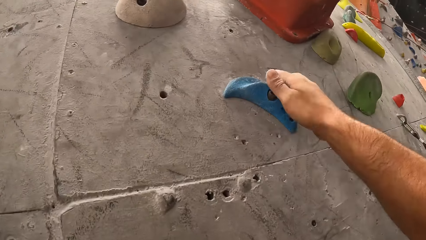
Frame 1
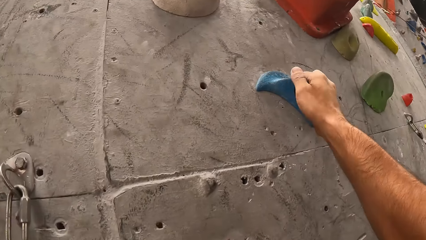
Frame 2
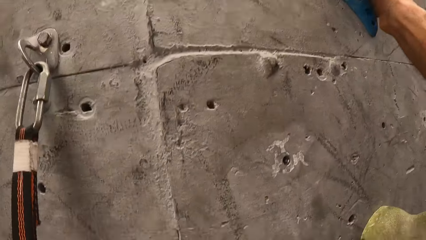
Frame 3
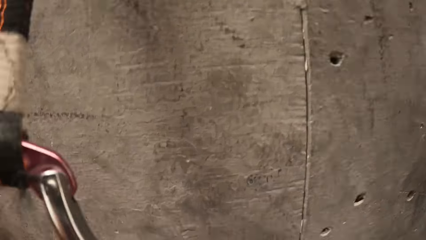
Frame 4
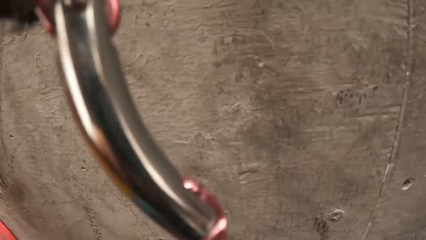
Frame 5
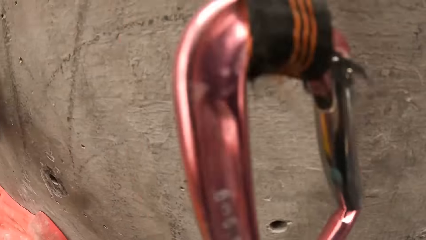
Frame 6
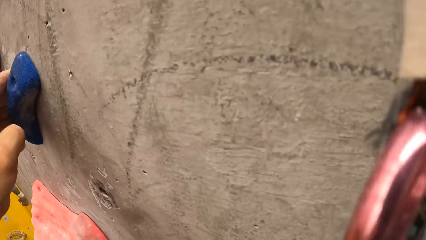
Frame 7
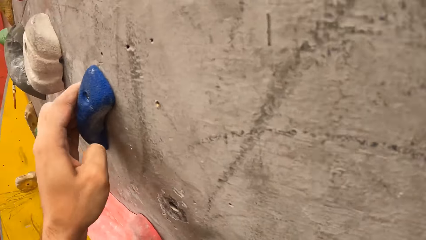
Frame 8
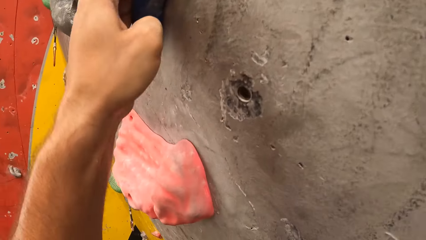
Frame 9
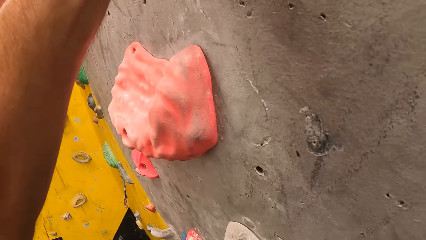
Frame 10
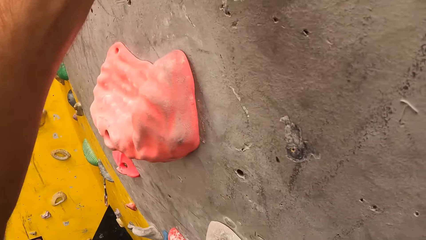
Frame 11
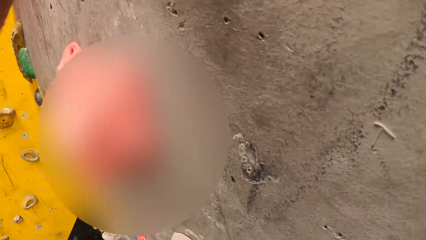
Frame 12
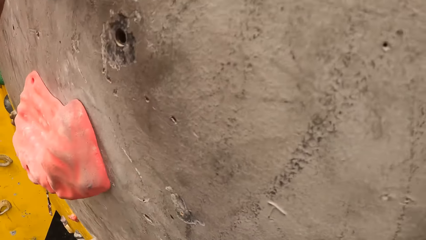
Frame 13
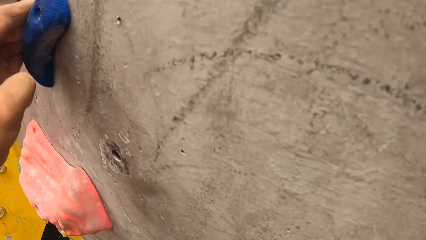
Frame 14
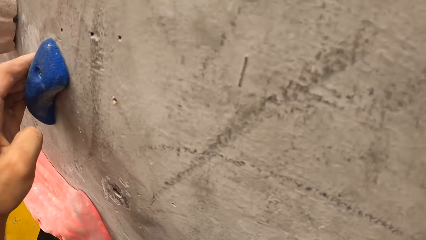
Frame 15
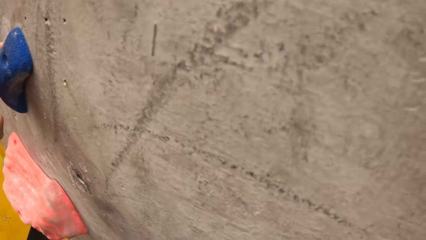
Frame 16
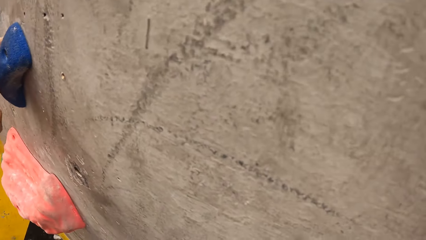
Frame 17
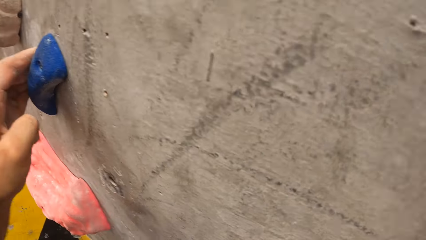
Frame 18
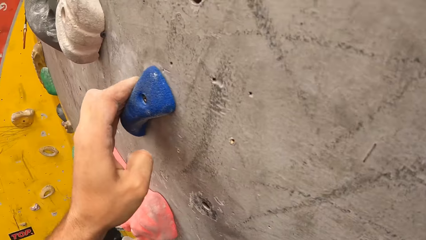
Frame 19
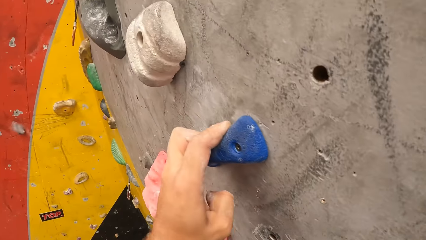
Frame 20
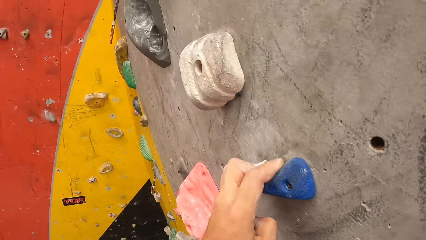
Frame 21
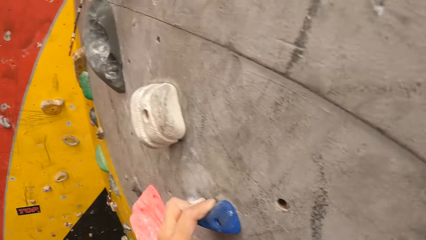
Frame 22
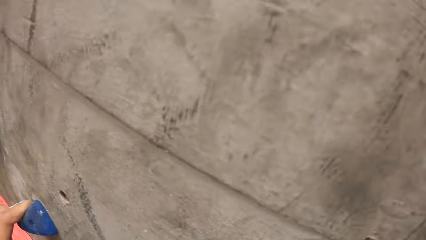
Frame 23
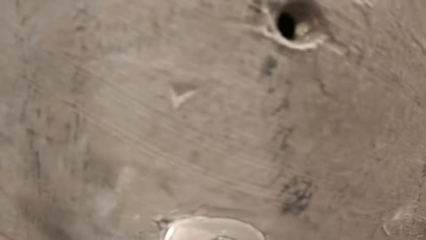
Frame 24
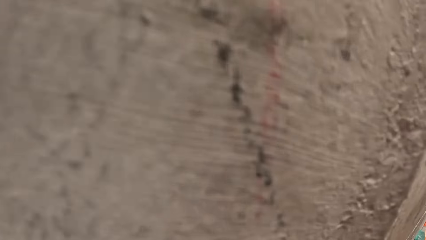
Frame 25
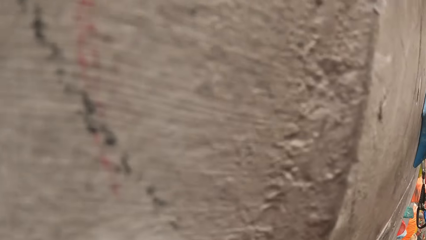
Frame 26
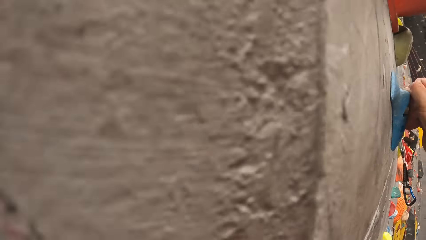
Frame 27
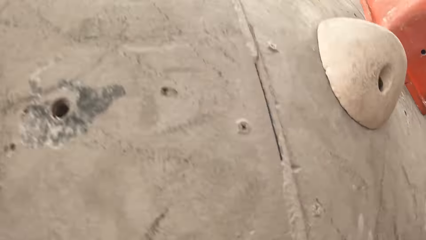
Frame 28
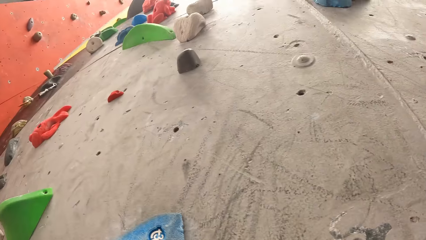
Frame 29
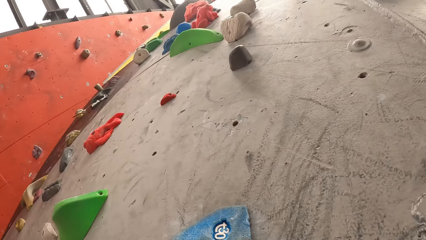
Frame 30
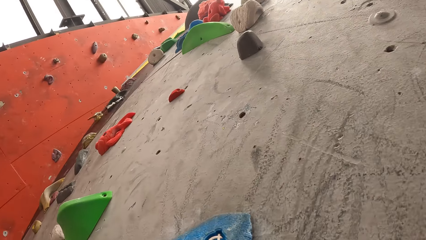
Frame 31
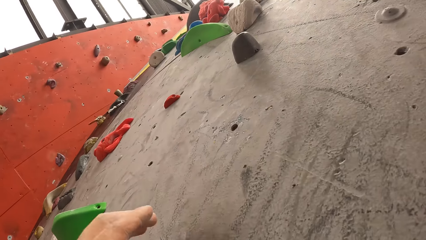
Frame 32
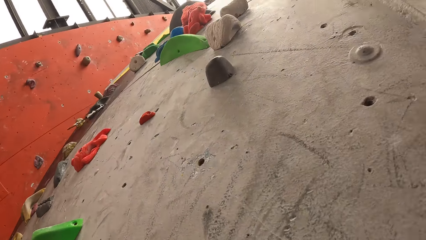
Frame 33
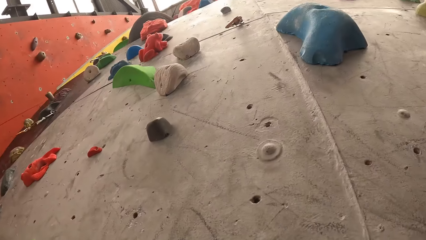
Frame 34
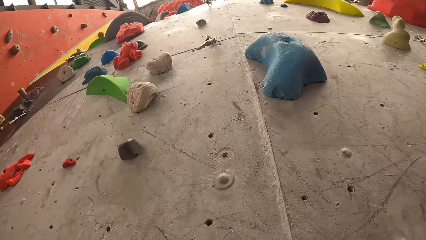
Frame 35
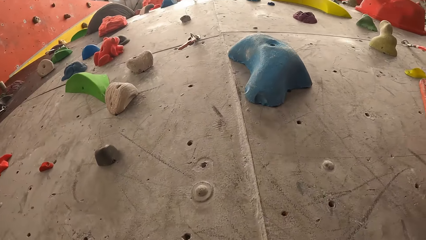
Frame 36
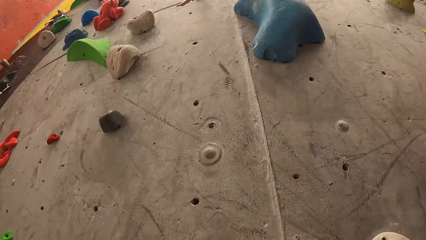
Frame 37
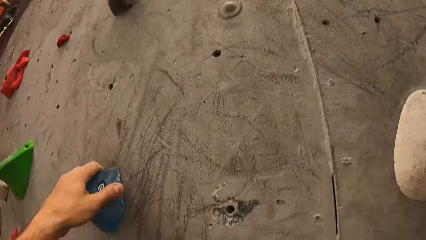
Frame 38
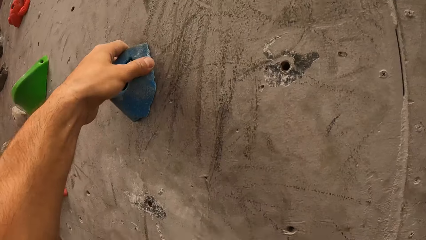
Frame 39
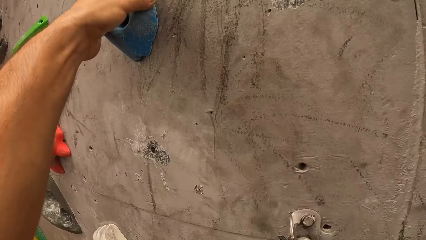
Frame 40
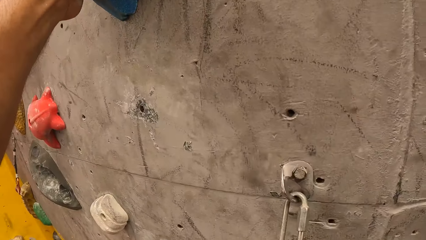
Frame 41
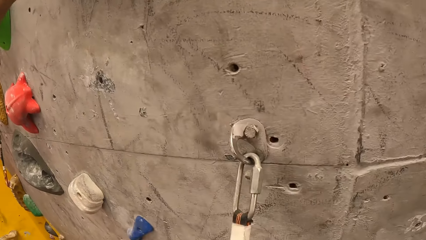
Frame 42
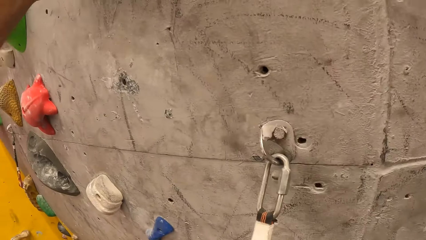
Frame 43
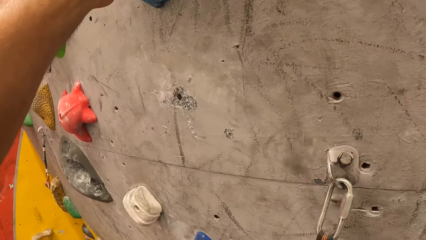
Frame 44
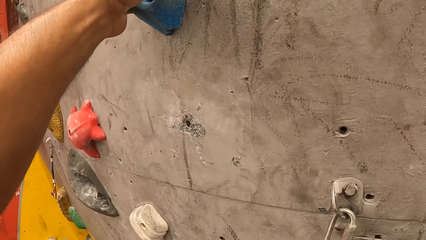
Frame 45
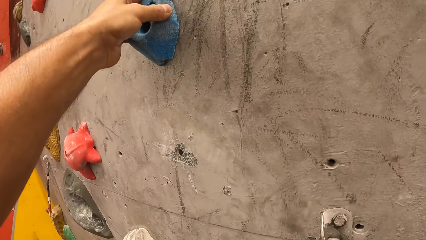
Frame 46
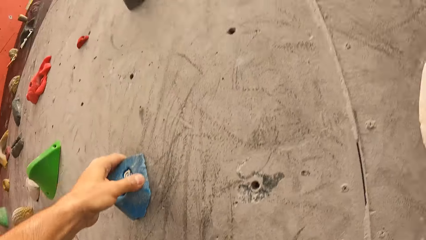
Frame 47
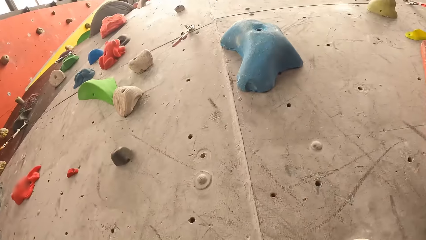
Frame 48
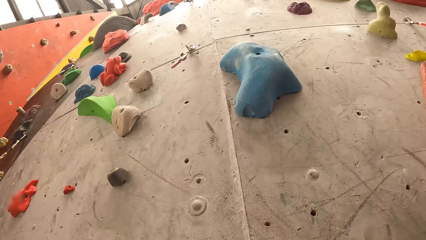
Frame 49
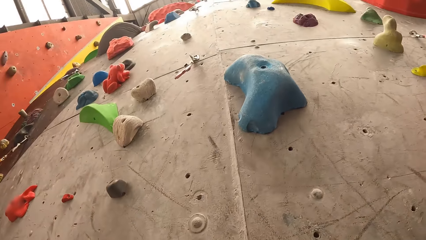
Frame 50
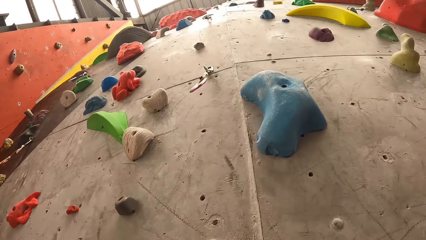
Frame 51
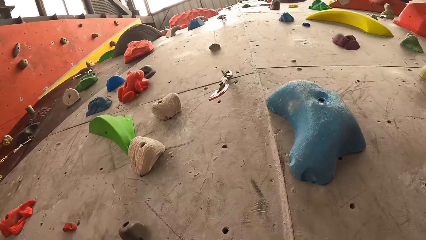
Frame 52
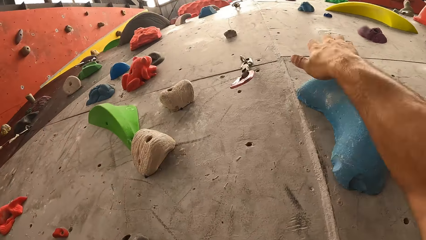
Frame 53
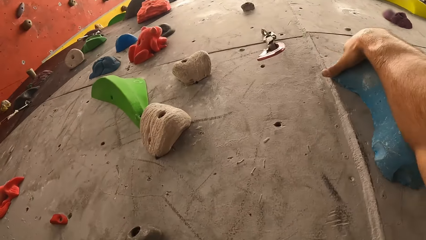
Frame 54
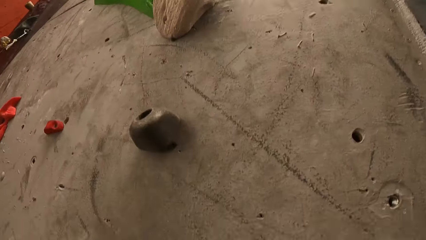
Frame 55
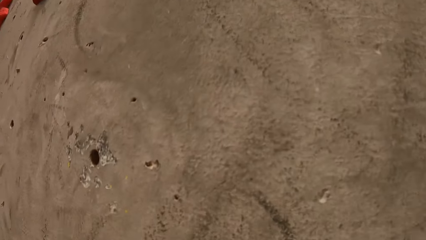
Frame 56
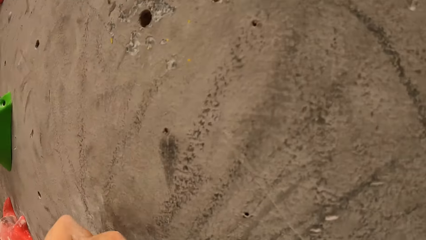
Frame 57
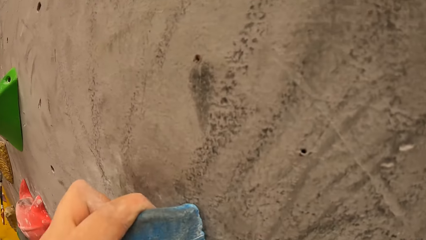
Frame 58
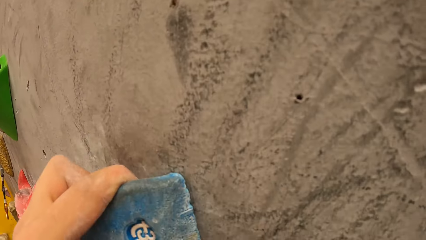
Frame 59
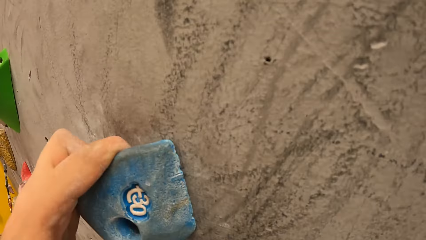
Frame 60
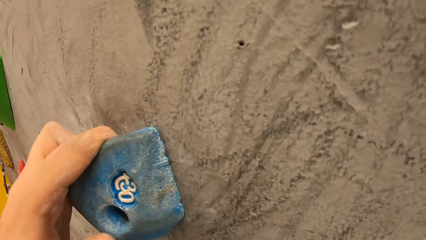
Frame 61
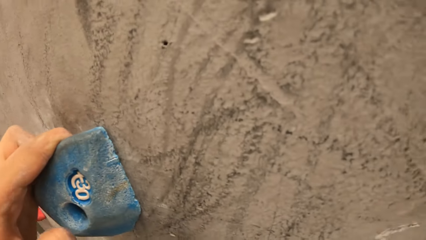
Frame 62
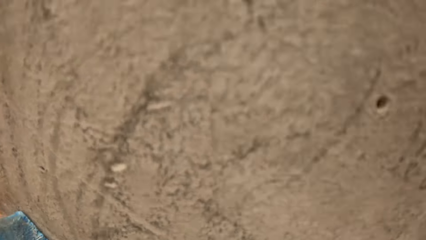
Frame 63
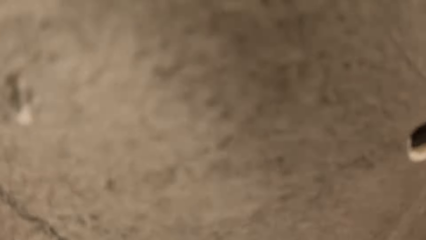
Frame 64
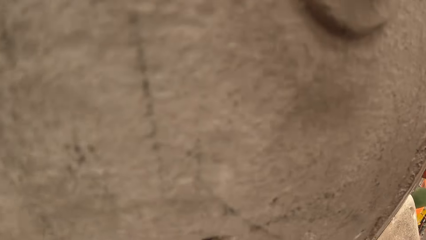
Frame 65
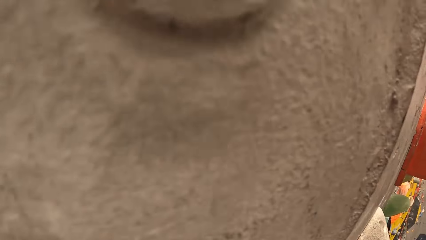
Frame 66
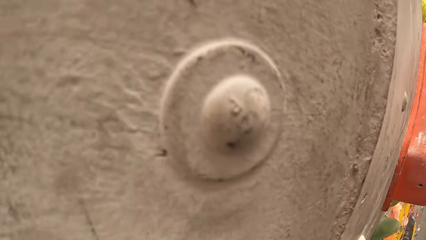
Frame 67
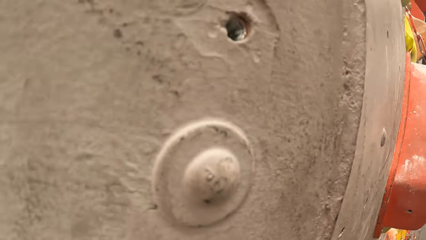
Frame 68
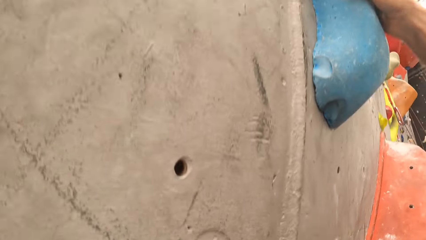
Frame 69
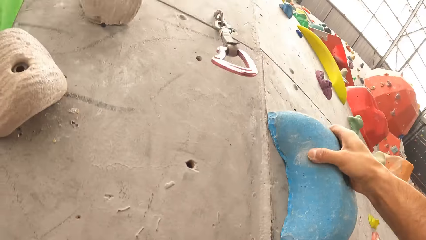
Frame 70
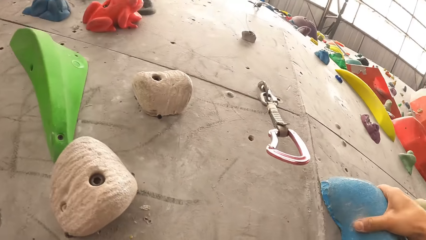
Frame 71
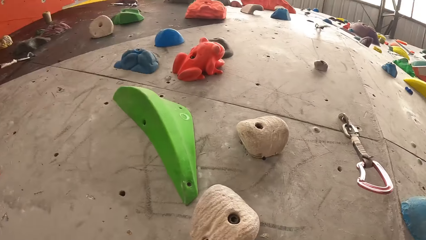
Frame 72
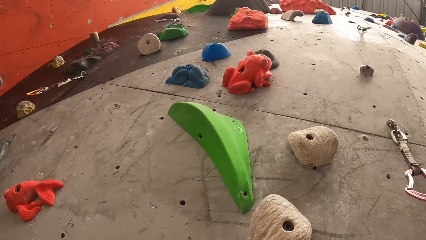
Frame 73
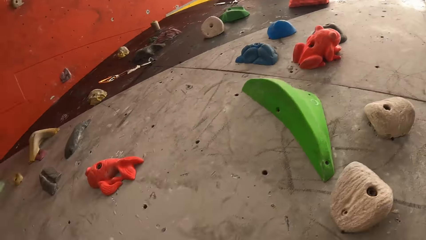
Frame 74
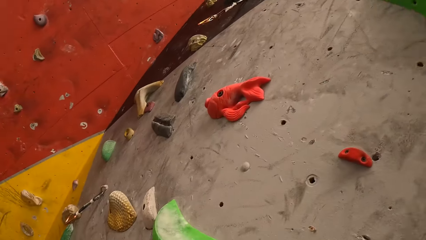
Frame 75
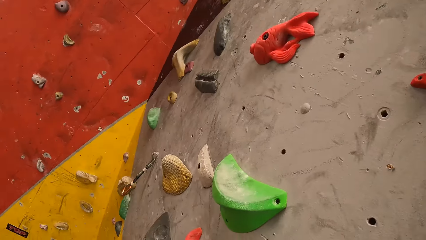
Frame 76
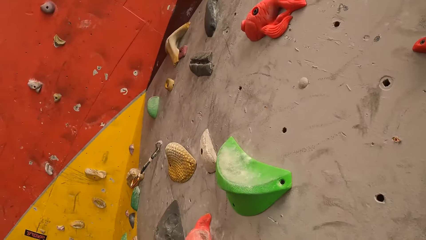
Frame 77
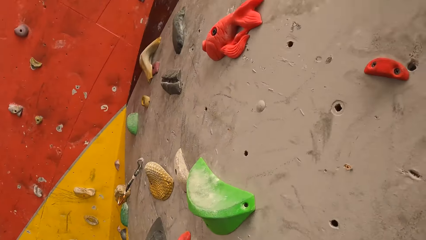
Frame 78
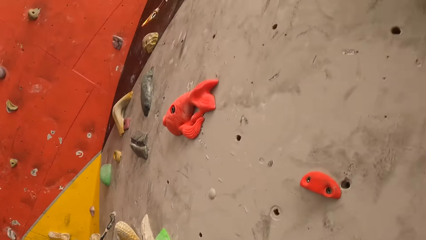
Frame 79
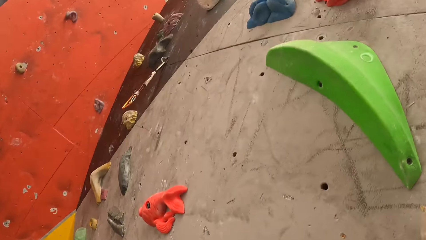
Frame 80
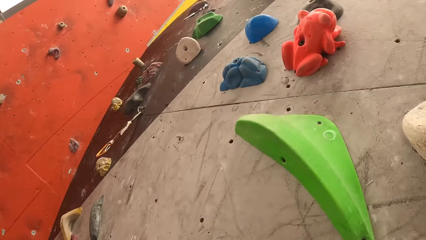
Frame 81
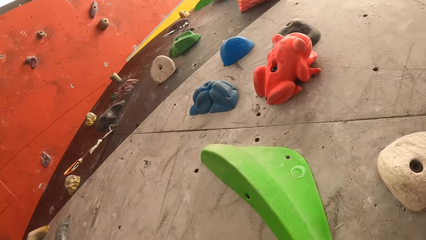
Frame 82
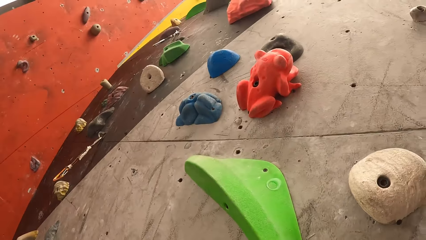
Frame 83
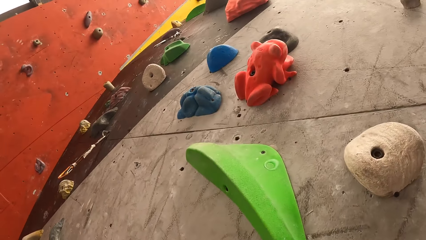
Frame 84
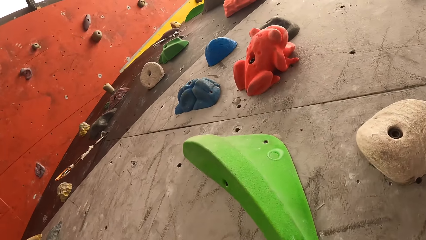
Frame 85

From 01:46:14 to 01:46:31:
The camera wearer climbs the wall. They look at the wall. They touch the wall. They look at the wall. They climb the wall. They look at the wall.
